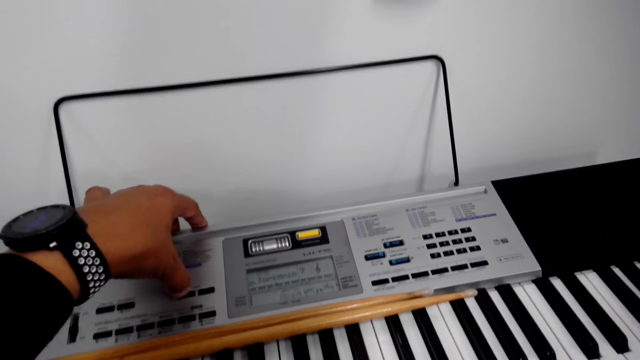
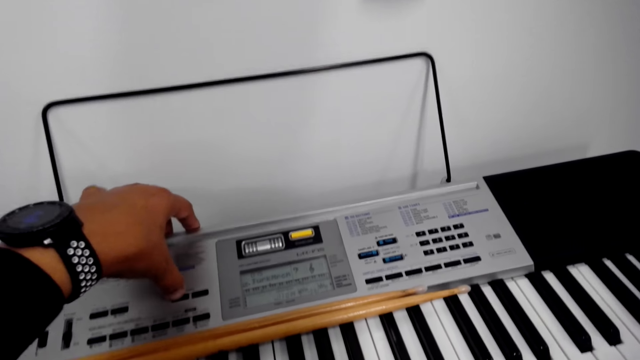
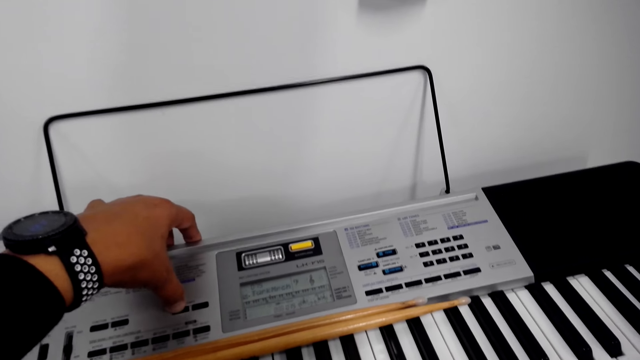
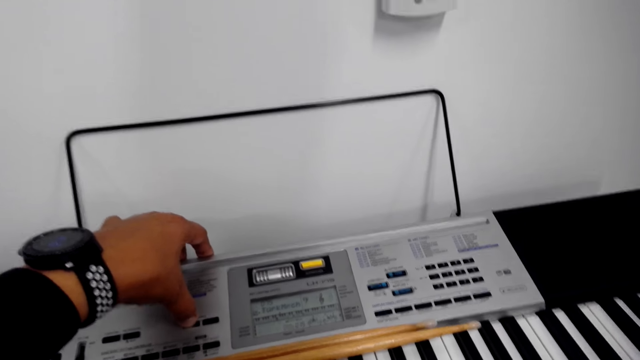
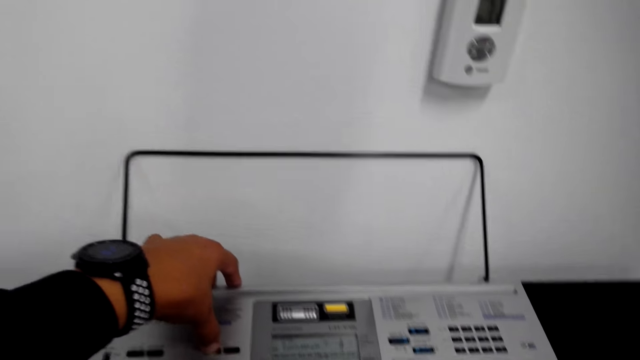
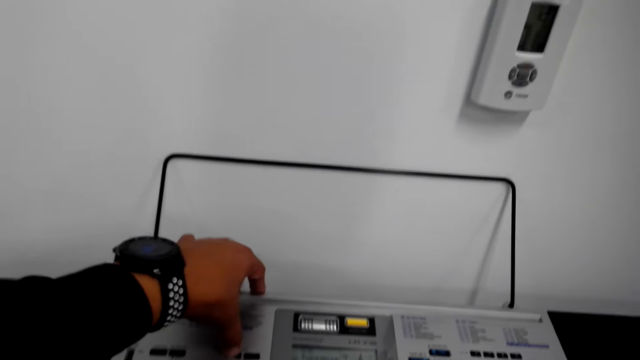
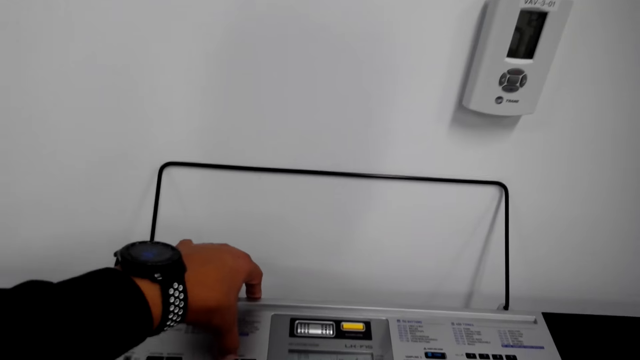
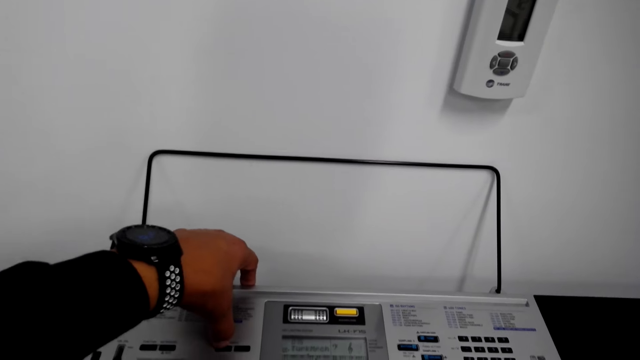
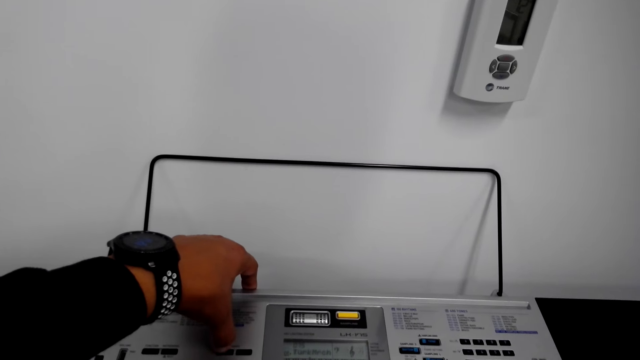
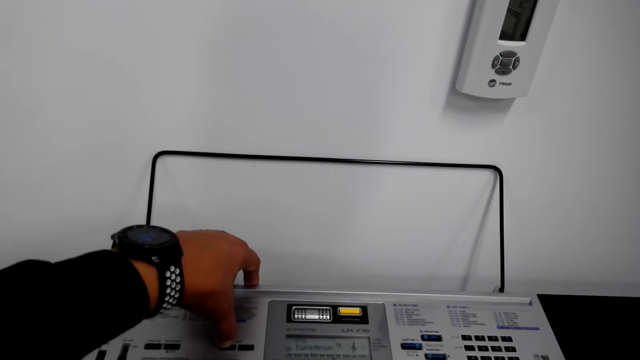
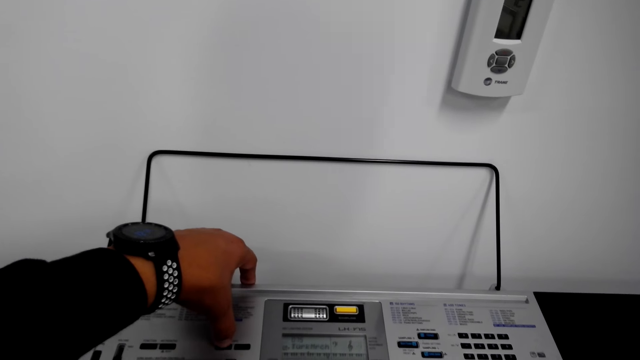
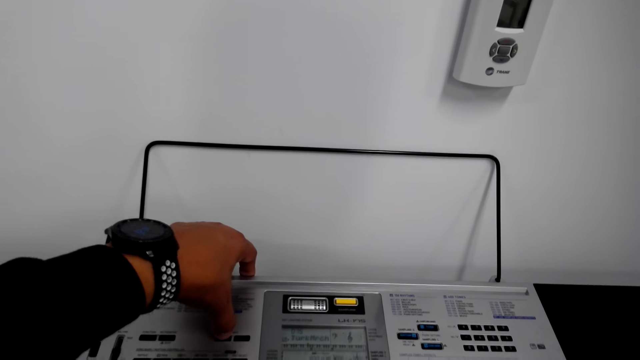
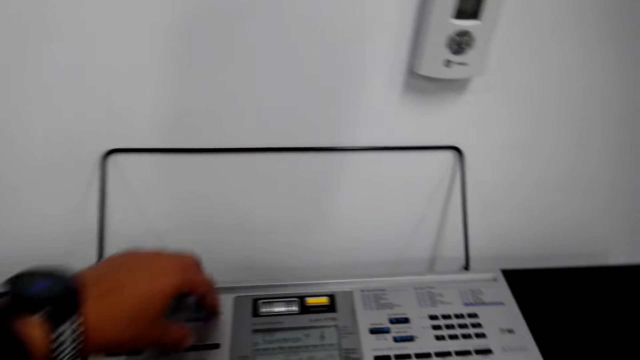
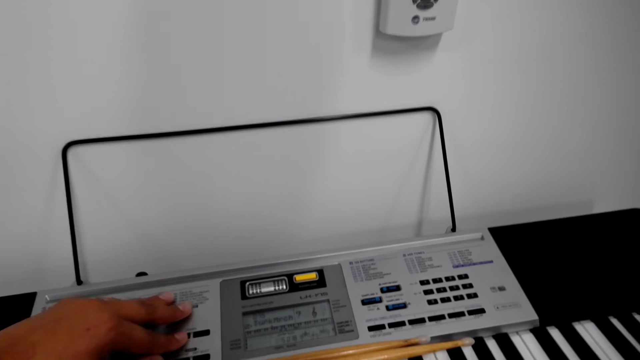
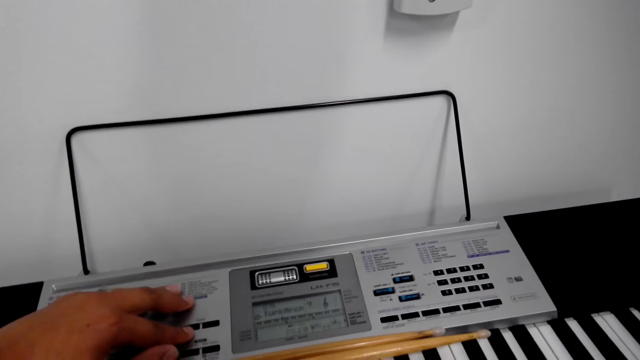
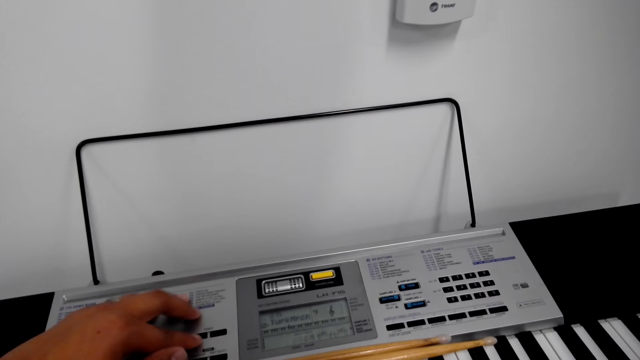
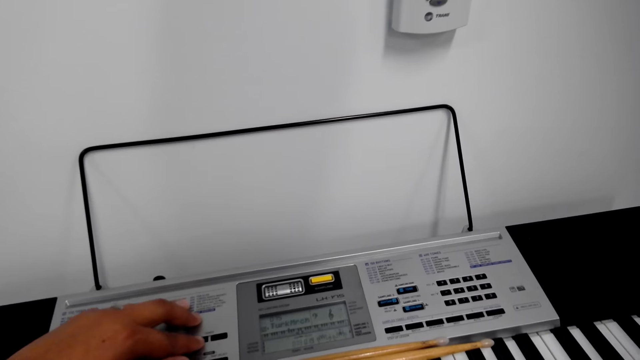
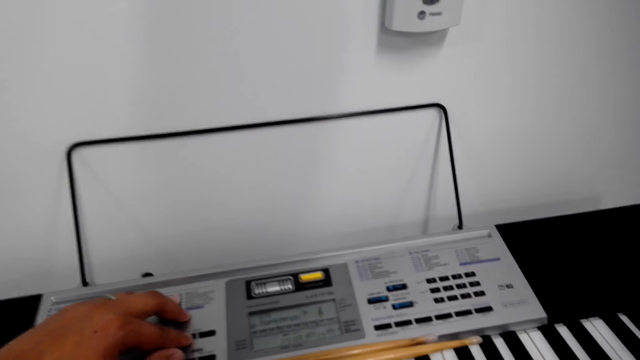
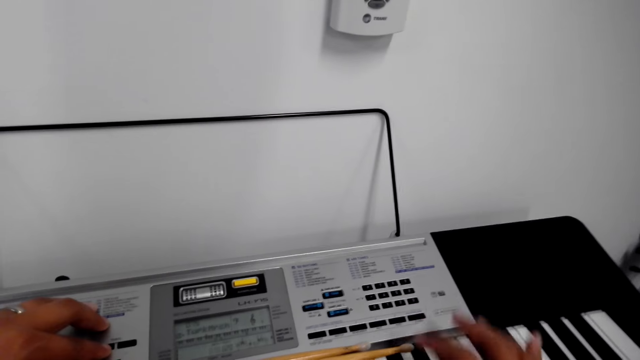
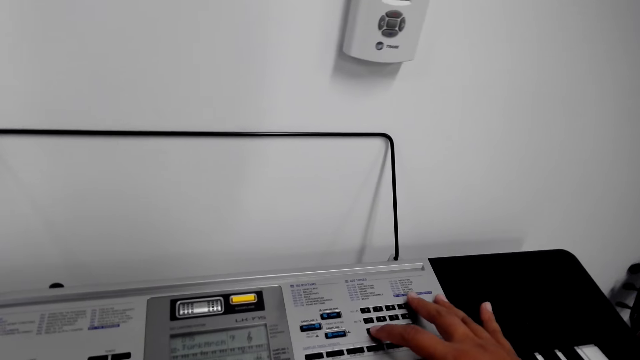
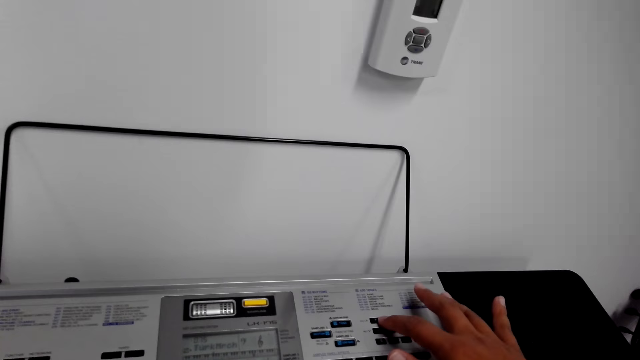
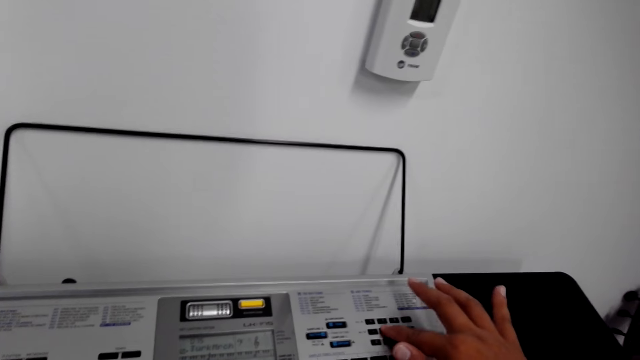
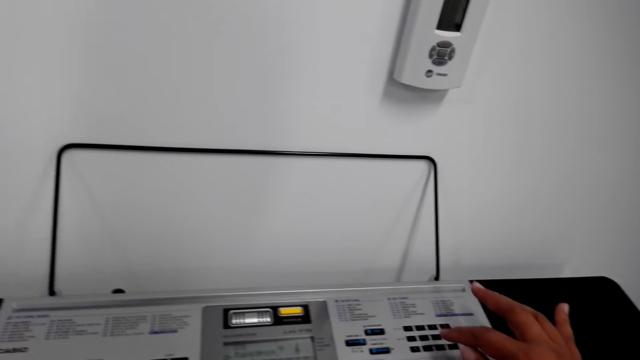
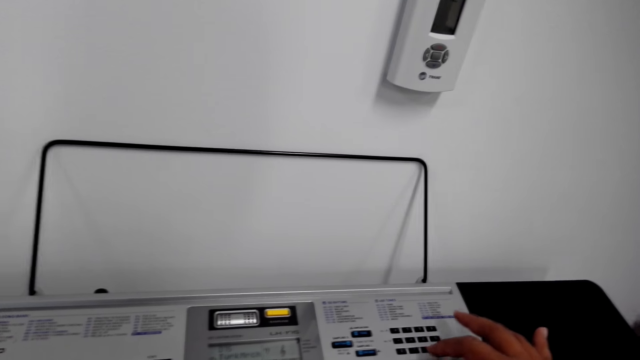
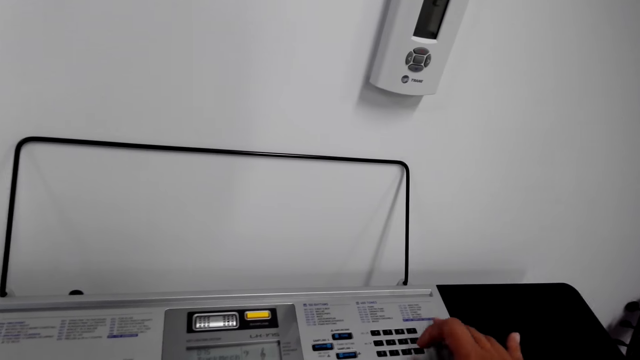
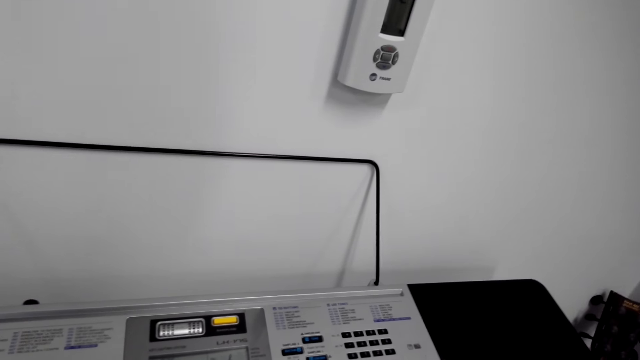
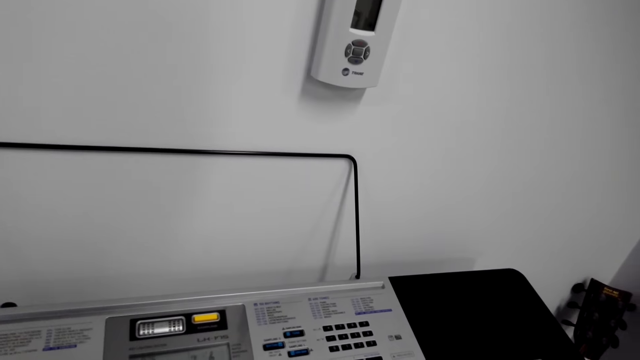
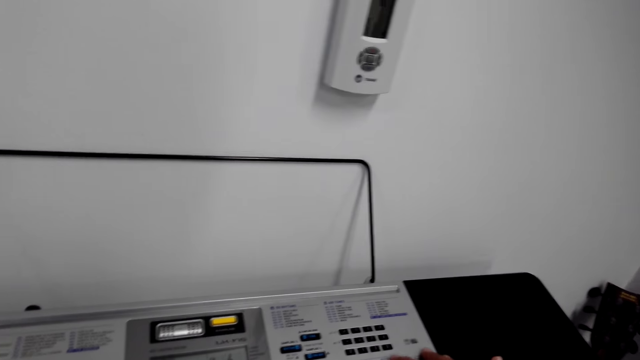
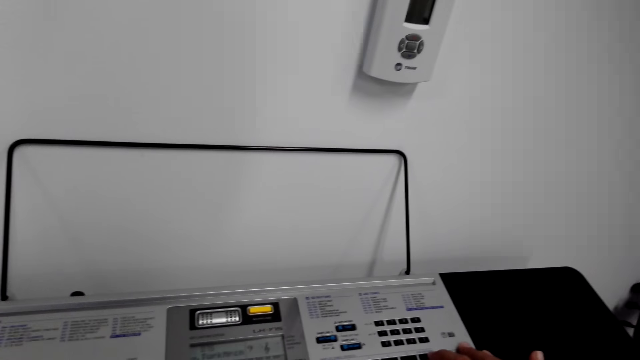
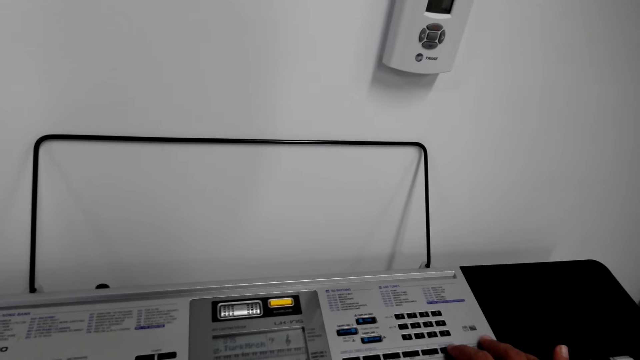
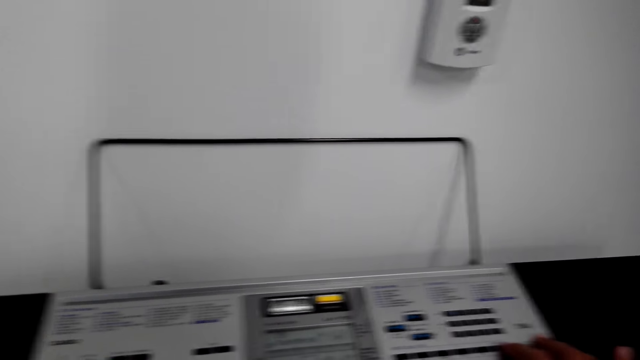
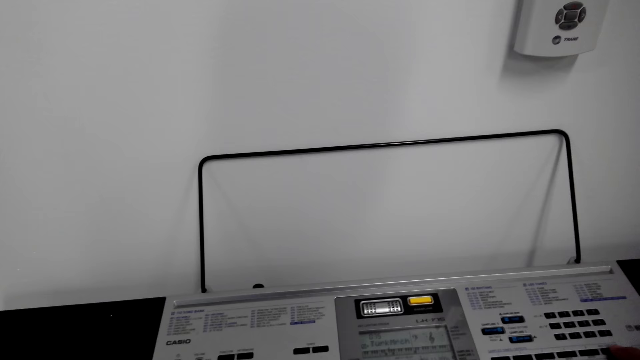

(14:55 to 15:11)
The camera wearer presses the piano keys.

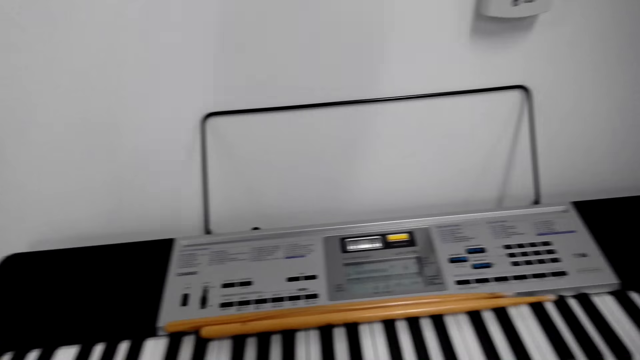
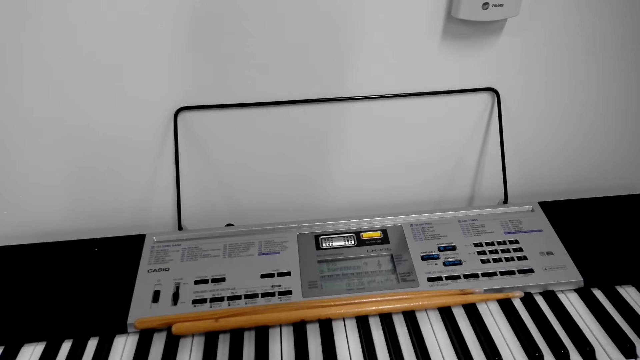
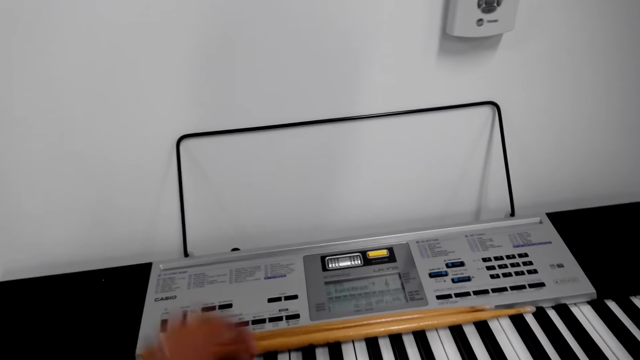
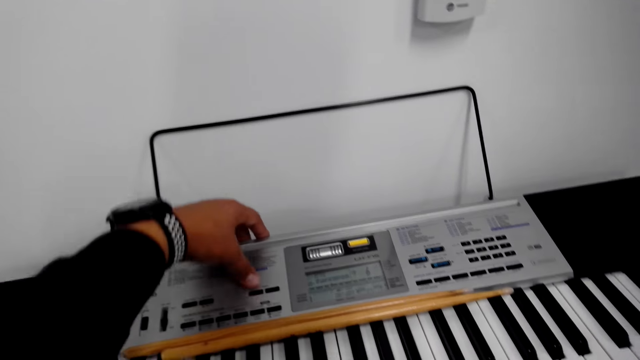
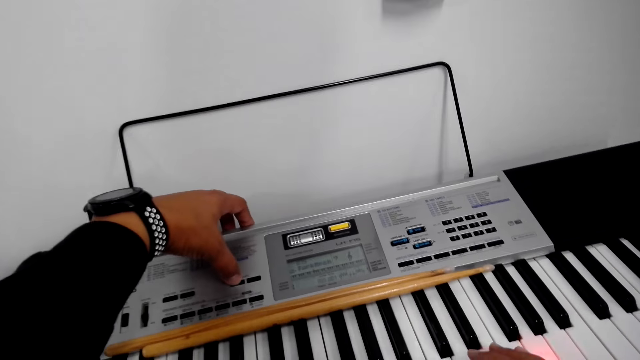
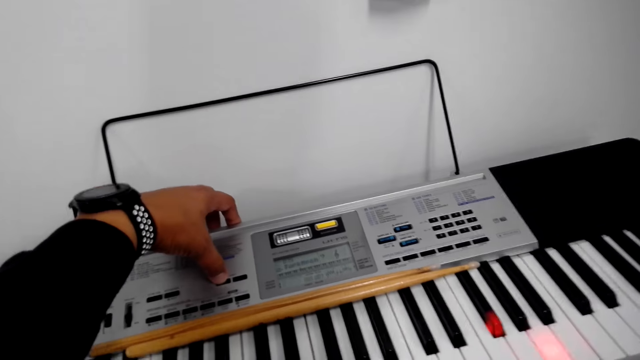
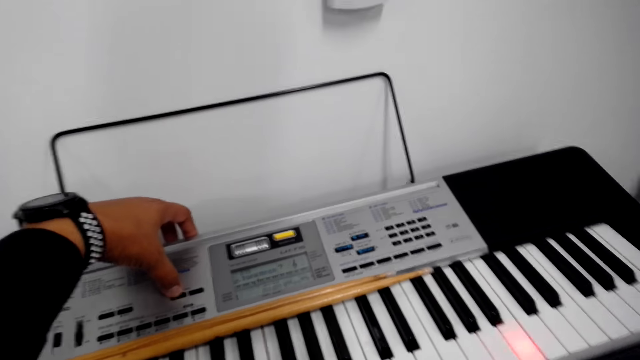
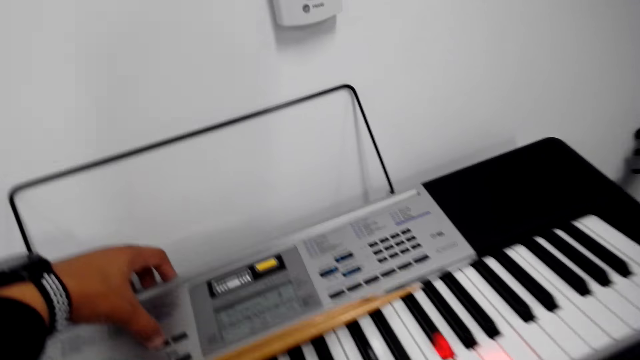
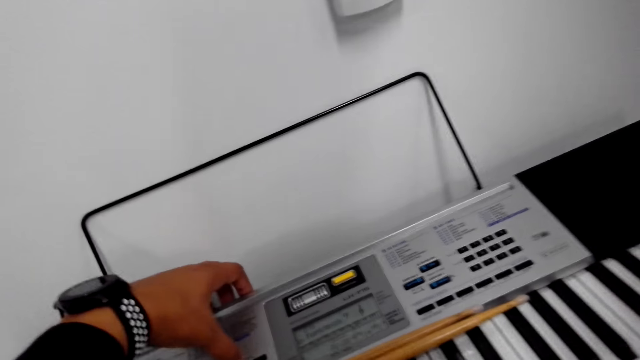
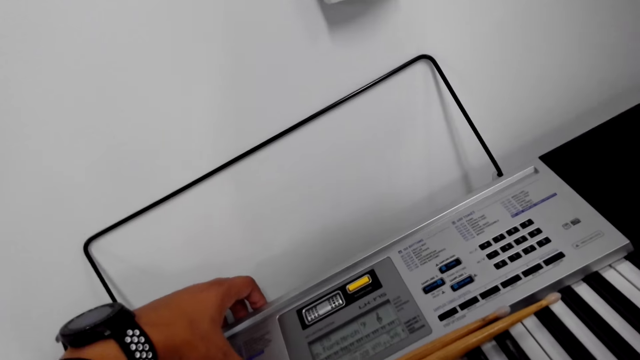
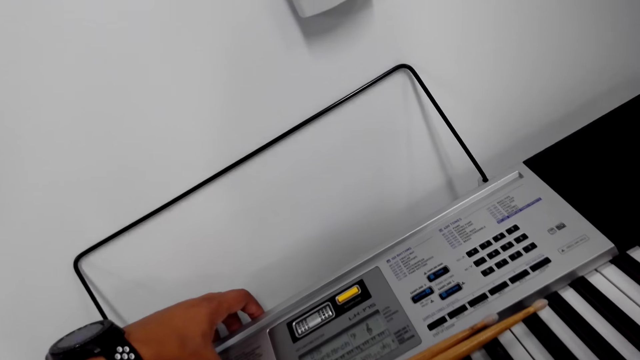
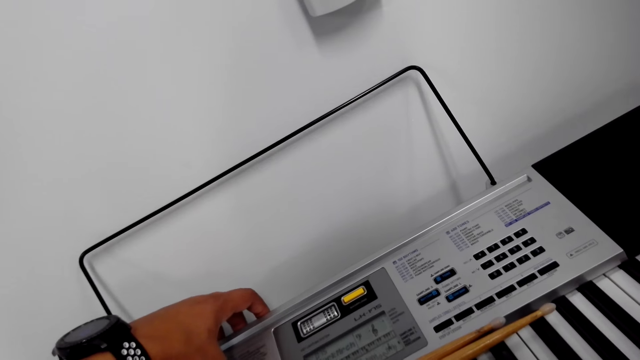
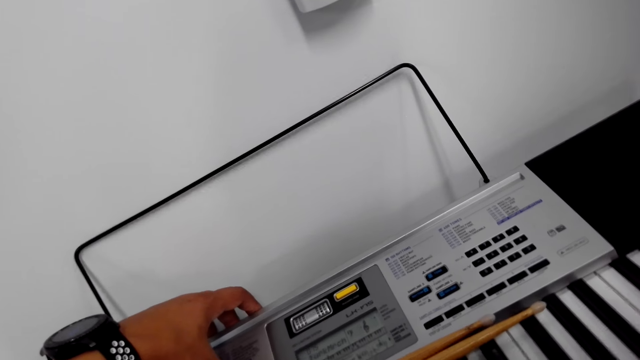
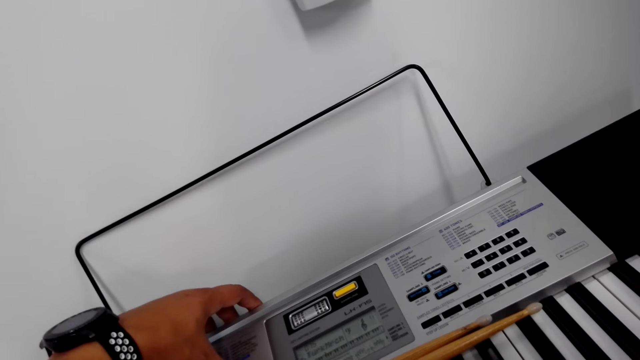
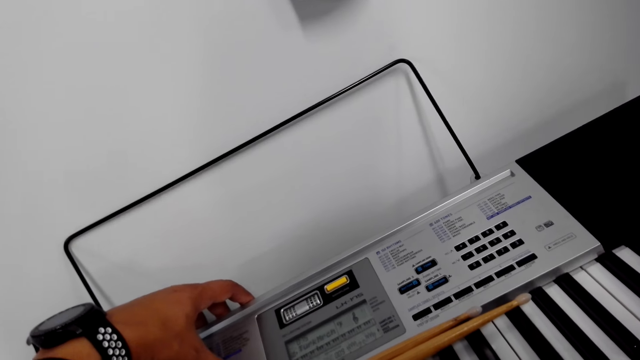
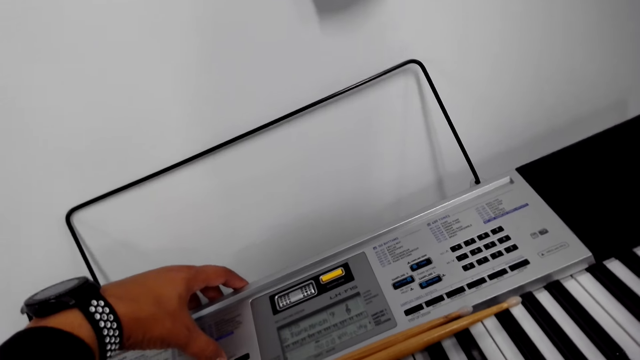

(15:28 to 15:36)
The camera wearer presses the piano keys.
